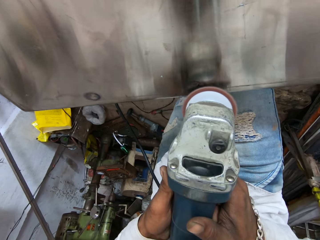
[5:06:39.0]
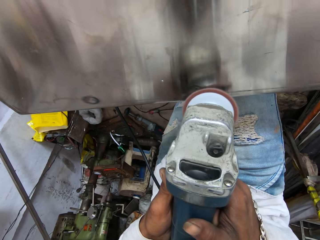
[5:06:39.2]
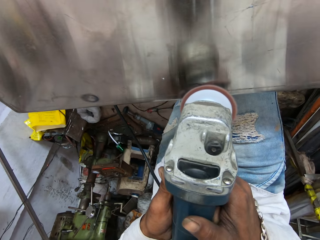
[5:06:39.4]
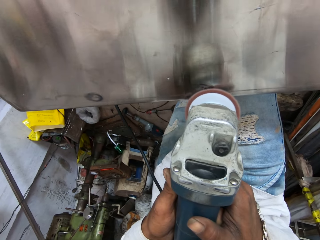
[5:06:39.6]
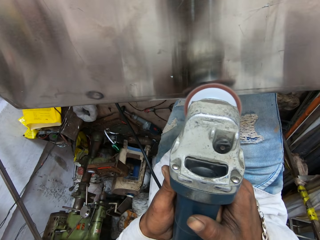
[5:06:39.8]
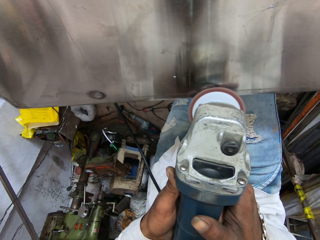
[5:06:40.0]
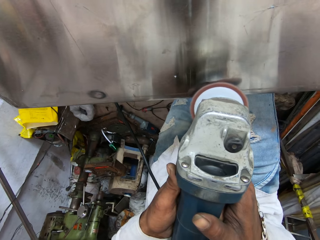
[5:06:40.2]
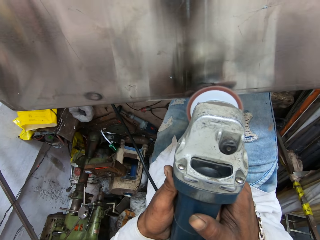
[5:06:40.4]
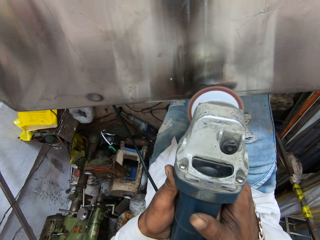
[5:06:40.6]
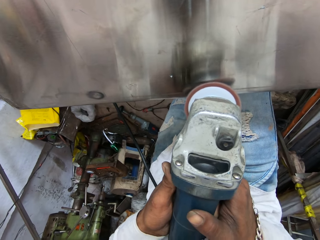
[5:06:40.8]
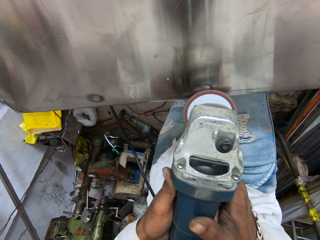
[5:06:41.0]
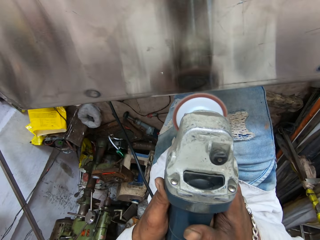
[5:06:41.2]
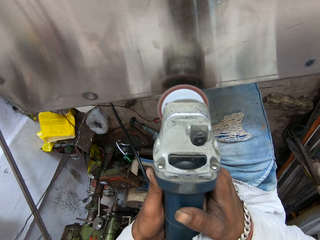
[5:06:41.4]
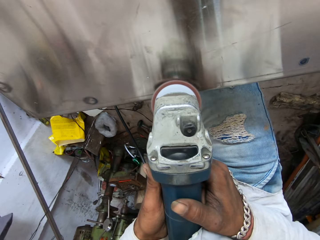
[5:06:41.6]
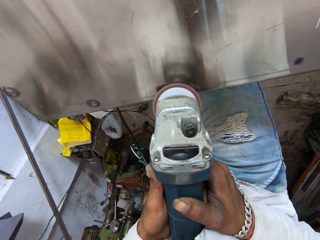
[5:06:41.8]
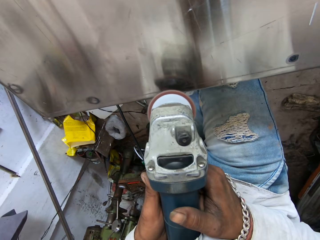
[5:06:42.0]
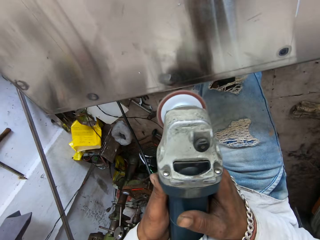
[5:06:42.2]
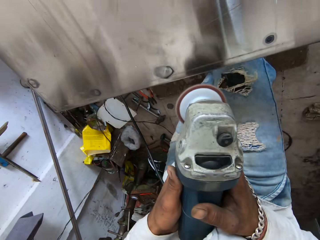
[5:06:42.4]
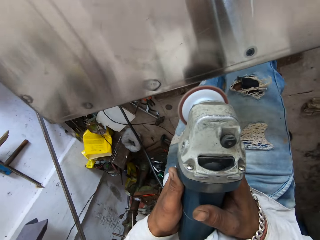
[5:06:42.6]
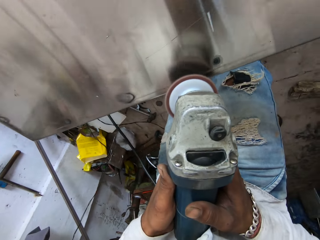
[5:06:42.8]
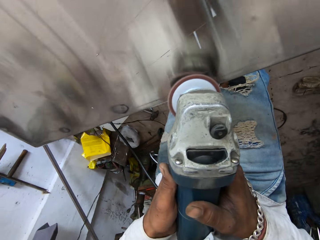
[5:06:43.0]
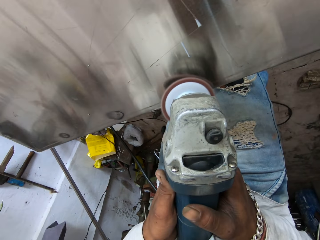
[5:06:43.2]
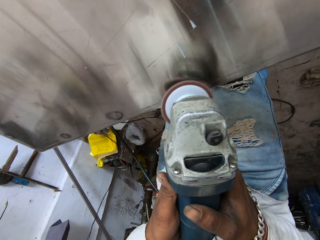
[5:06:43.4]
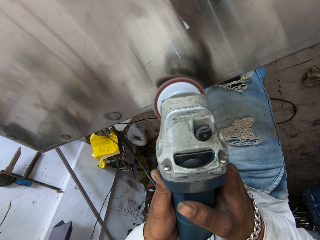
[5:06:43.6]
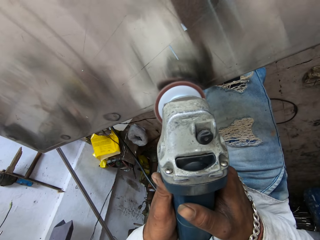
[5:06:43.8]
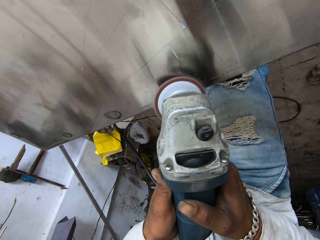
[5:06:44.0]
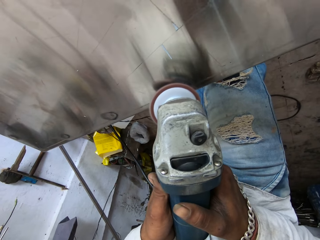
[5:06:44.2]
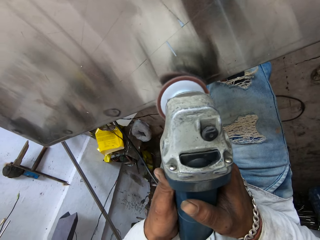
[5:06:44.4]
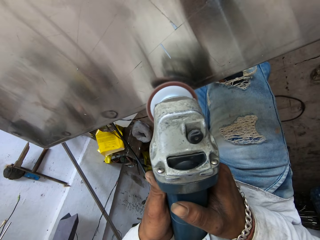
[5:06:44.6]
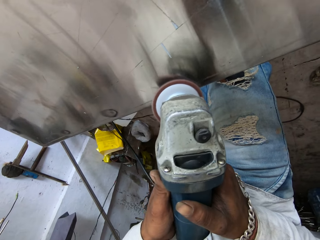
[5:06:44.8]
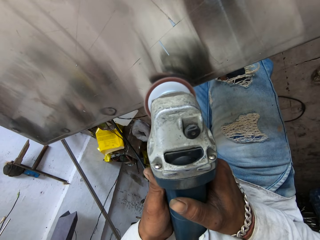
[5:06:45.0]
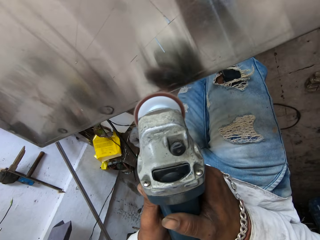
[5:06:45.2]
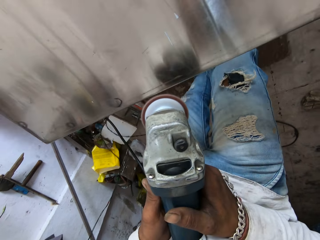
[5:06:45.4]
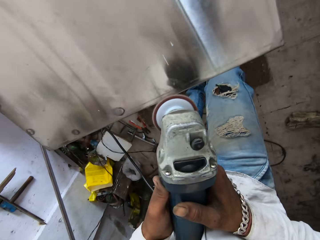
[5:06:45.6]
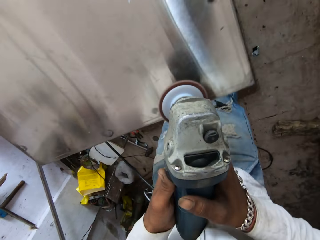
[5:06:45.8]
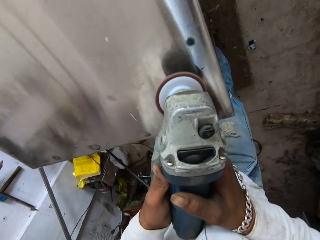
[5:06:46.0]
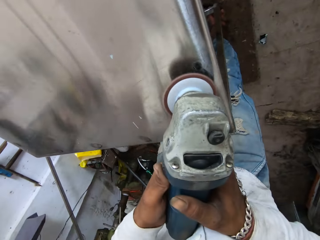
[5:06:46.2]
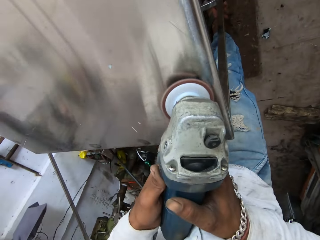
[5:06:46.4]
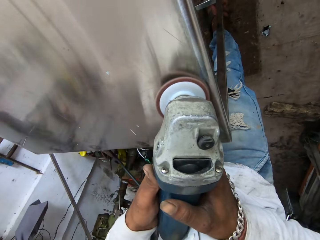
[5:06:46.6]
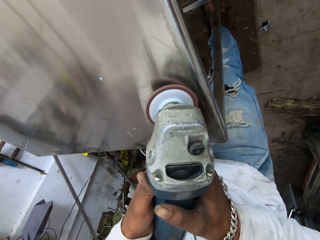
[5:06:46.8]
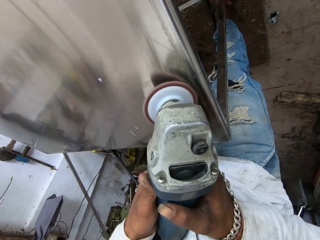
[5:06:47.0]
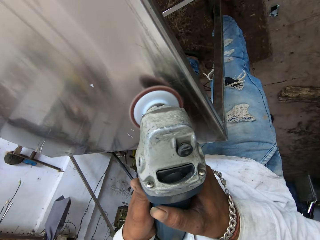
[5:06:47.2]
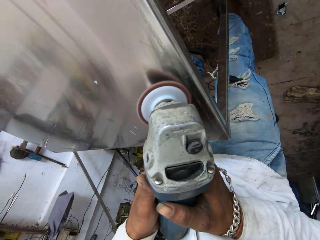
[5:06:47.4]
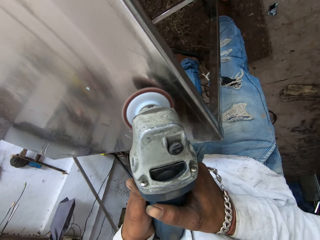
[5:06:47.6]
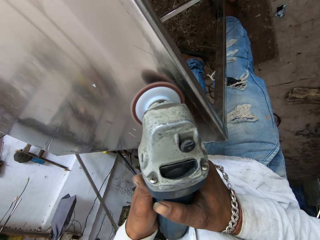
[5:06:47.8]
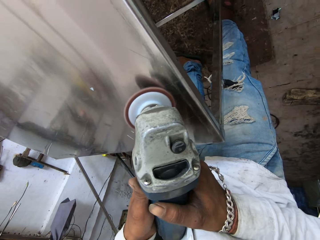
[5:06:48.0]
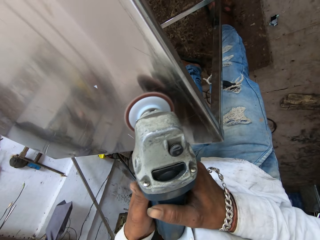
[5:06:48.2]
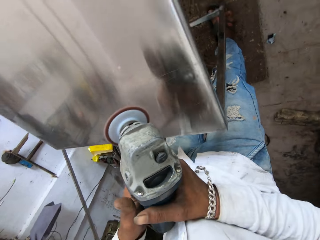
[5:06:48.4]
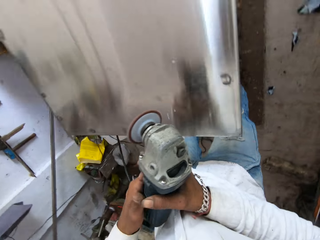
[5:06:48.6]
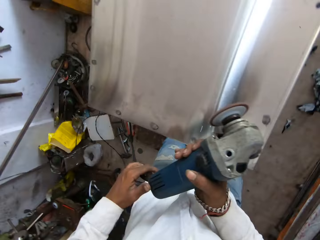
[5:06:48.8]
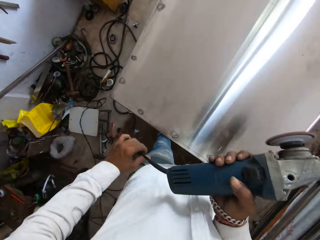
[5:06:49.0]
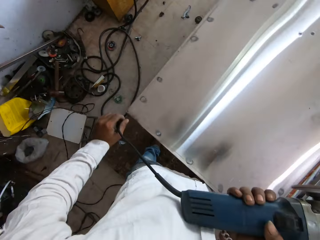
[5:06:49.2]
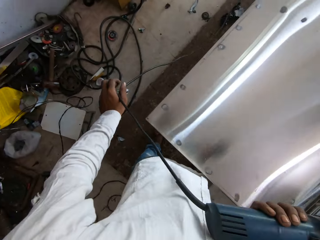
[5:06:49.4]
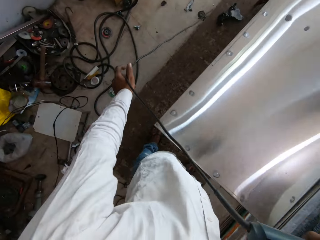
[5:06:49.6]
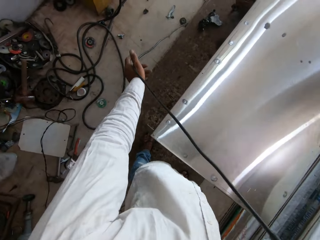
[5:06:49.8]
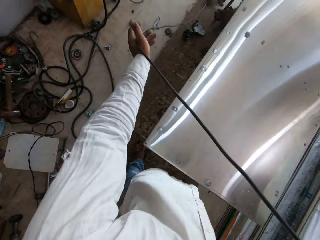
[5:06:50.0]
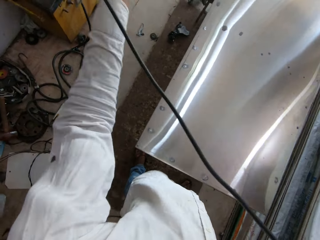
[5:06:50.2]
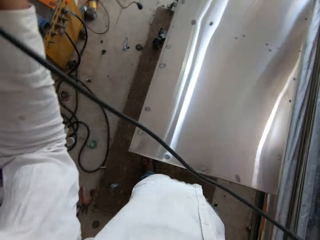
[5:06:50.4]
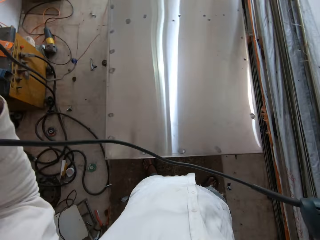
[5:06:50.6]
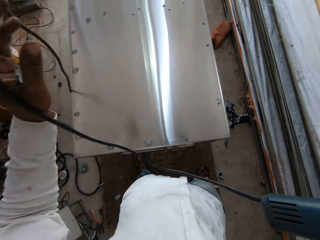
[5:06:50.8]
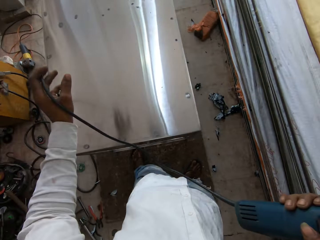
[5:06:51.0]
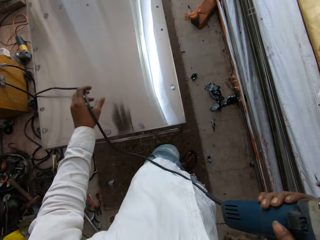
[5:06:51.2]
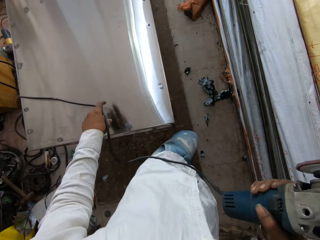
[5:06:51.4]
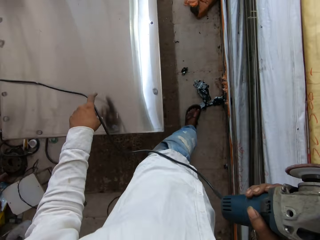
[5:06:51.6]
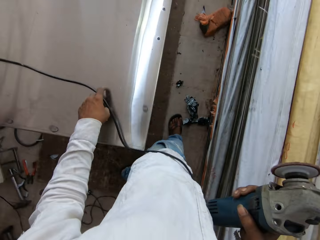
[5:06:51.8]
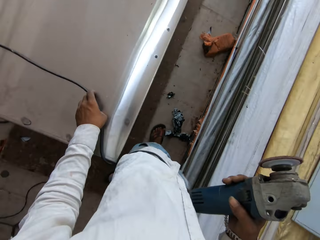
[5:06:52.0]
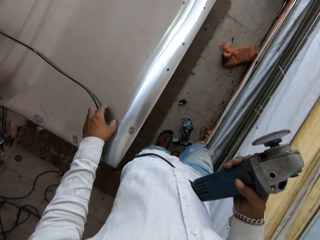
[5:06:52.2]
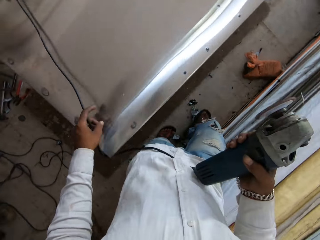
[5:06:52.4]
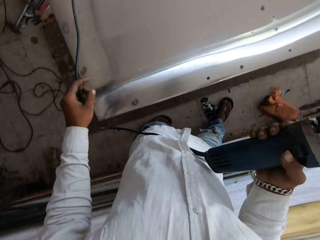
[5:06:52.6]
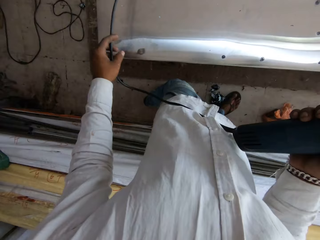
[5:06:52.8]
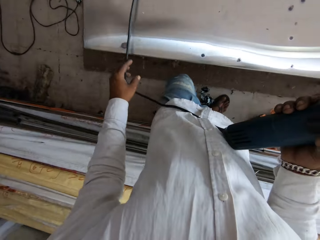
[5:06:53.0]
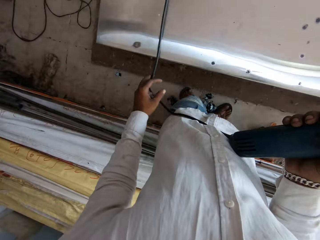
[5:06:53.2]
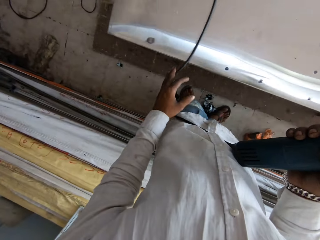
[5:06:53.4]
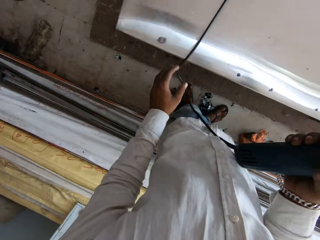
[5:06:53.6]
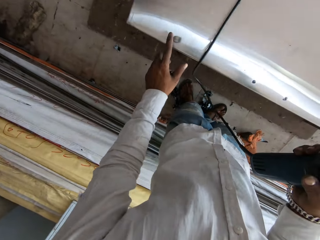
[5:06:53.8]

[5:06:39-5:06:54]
The camera wearer looks around. They smoothen the steel table. They look around. They smoothen the steel table. They look around. They pull the grinder wire. They strengthen the sander machine cable. They walk in the workshop.

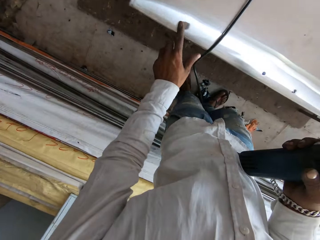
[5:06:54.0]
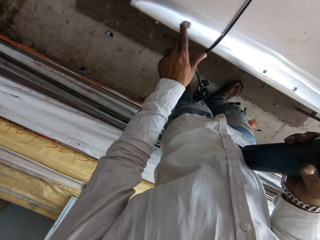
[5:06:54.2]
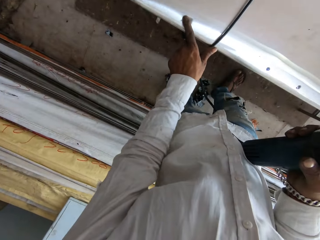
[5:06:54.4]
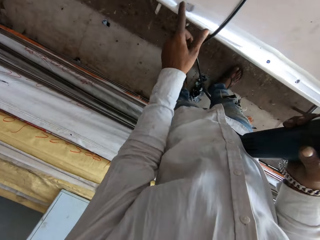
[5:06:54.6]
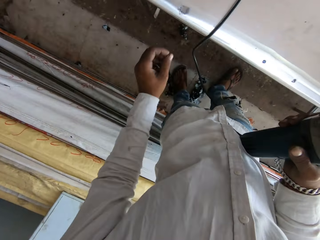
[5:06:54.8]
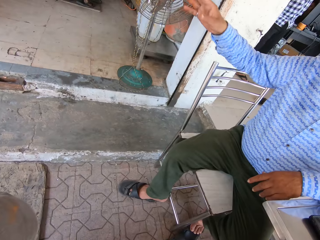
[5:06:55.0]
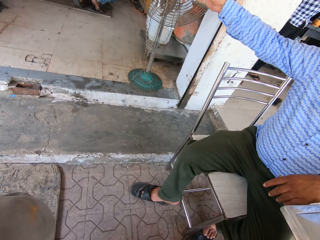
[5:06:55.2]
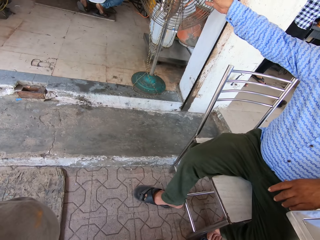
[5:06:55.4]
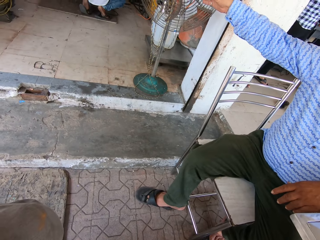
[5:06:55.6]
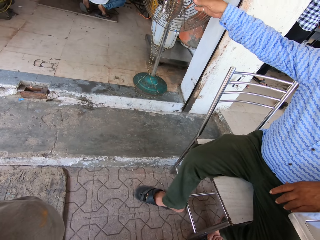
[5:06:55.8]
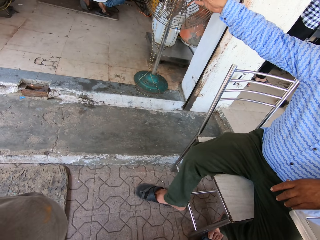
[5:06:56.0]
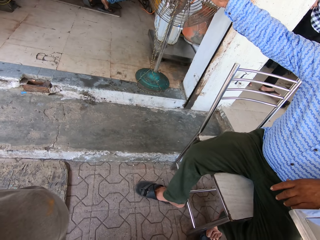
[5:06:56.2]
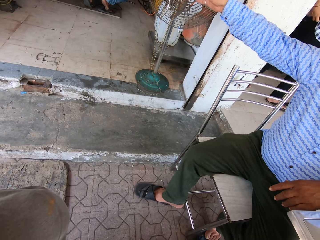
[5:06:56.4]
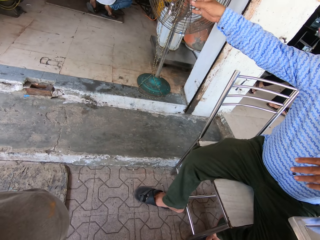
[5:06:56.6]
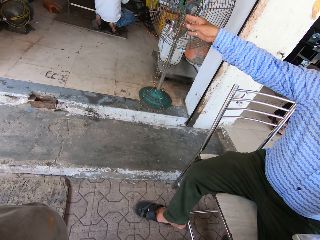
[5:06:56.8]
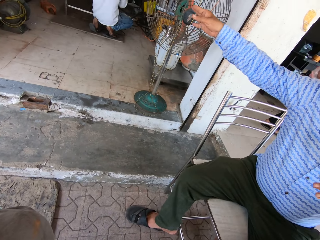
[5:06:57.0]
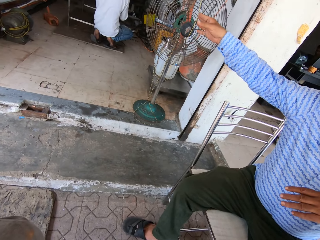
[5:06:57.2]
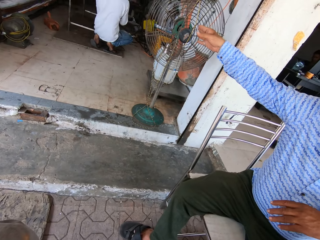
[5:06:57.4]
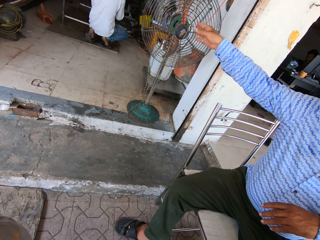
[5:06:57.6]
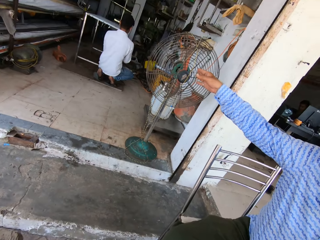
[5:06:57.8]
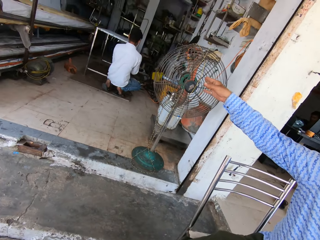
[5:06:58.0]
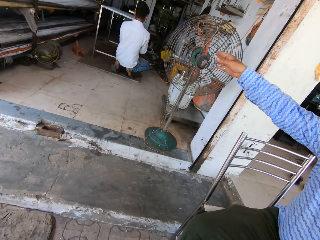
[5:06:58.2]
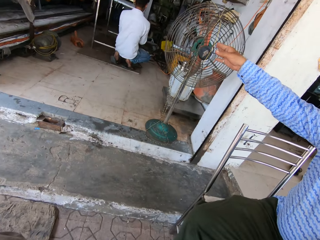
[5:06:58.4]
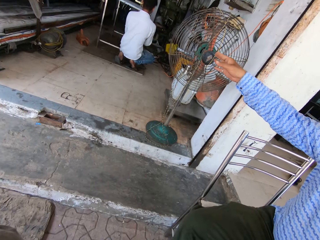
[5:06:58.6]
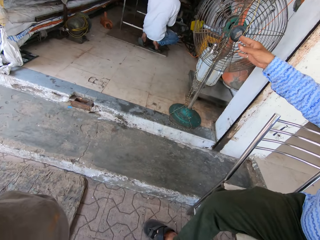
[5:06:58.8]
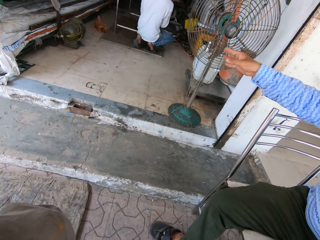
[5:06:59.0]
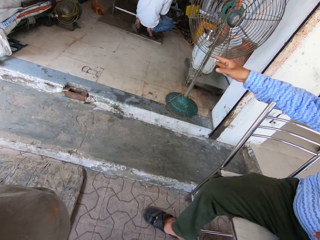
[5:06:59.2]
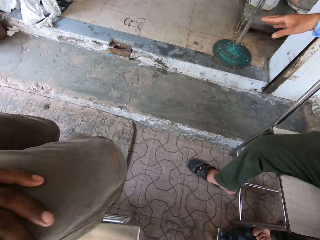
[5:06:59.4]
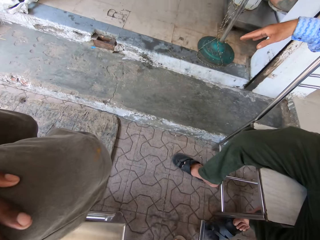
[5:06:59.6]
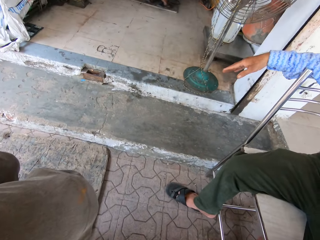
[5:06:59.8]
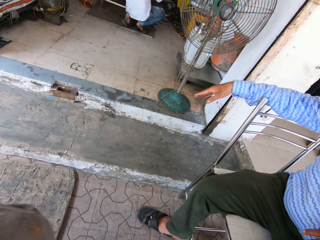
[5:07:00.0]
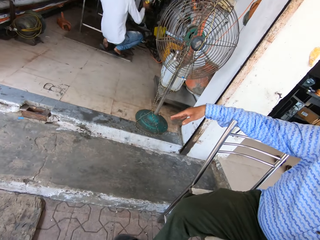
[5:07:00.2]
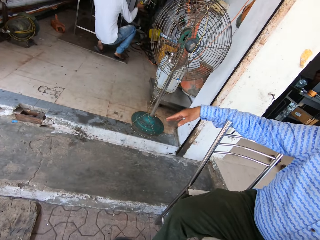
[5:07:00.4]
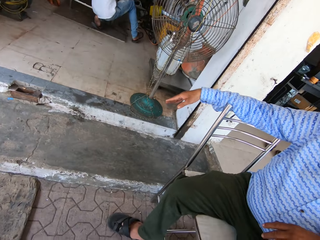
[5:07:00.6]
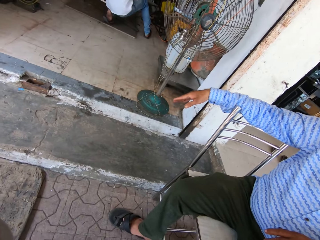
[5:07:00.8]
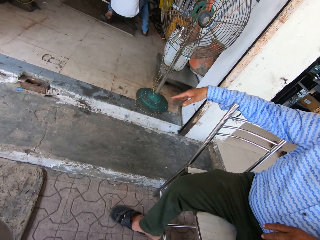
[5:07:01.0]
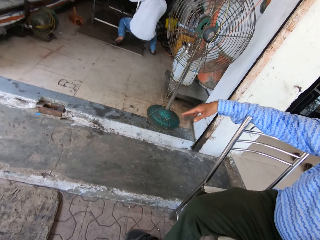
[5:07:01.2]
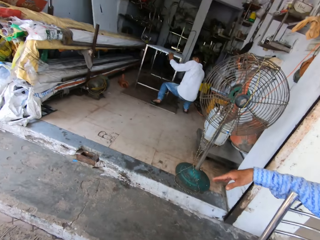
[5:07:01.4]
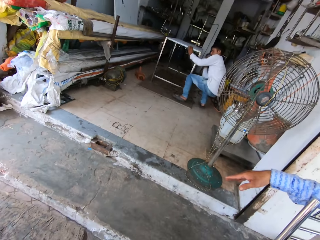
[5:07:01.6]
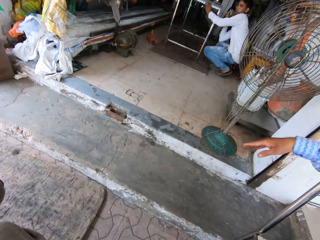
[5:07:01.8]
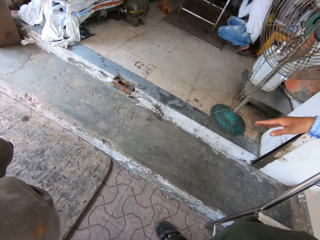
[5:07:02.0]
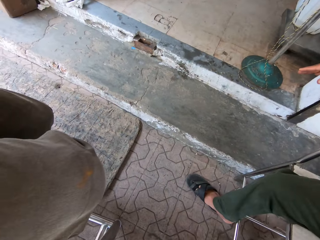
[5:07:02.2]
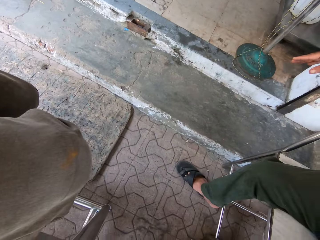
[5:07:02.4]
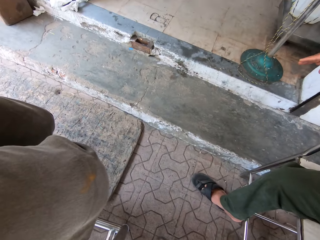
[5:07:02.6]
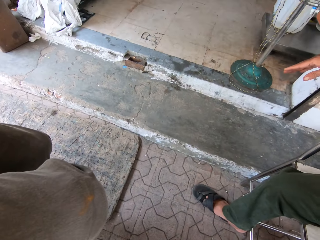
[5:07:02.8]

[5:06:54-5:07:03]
The camera wearer touches the steel table. They look around. A man talks to the camera wearer and points at the steel table. The camera wearer talks to the man.
